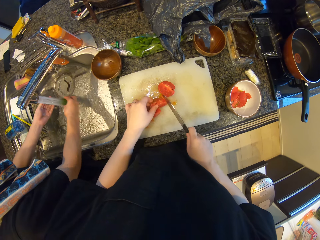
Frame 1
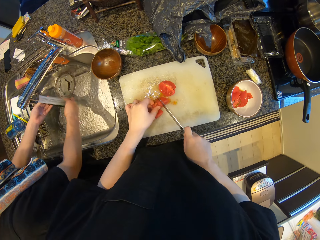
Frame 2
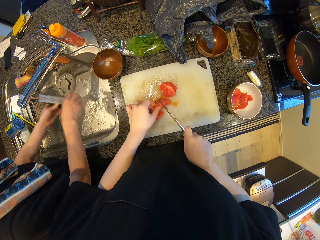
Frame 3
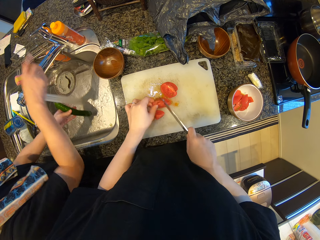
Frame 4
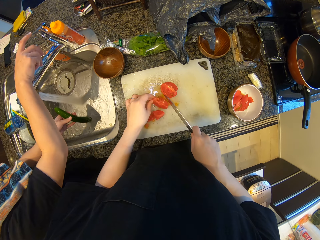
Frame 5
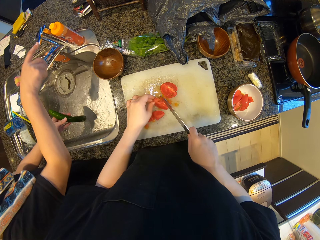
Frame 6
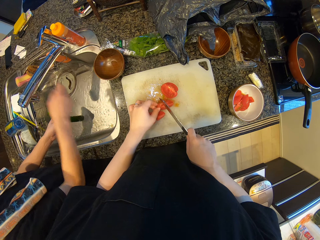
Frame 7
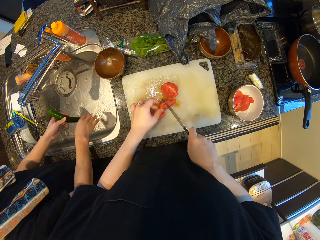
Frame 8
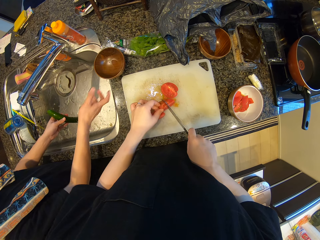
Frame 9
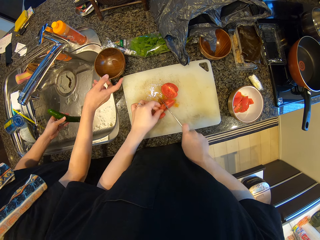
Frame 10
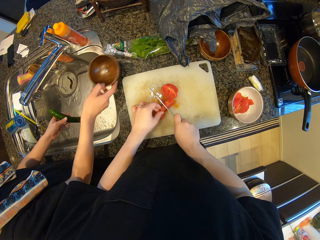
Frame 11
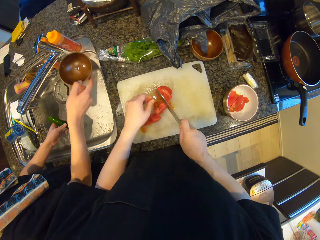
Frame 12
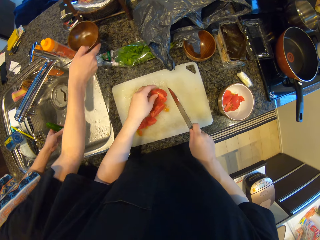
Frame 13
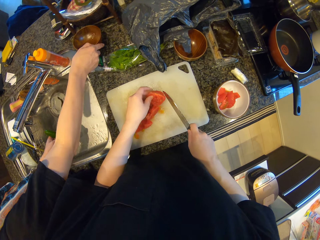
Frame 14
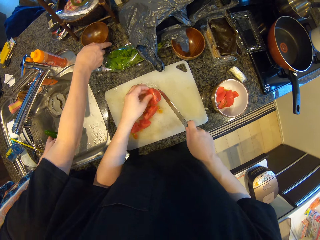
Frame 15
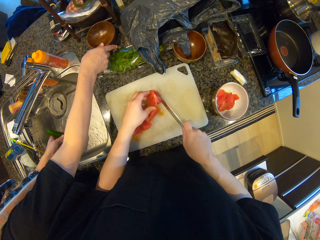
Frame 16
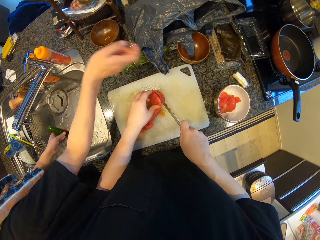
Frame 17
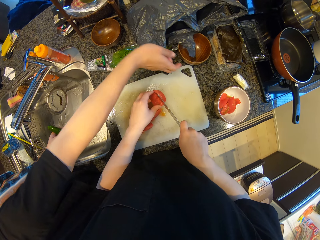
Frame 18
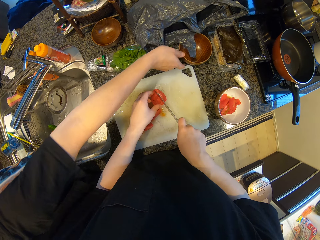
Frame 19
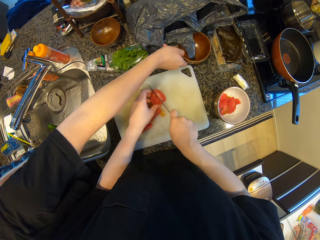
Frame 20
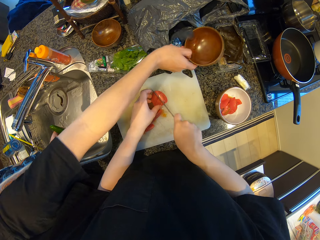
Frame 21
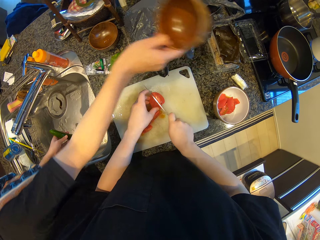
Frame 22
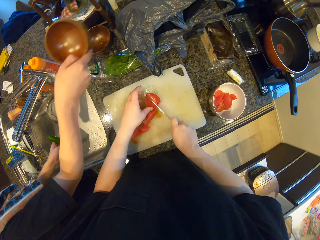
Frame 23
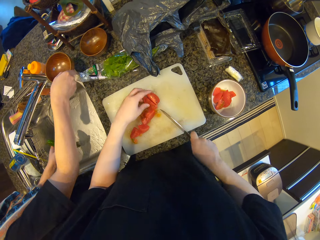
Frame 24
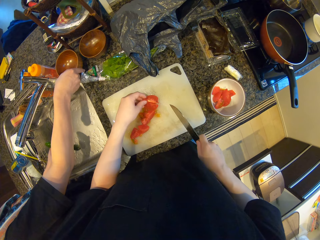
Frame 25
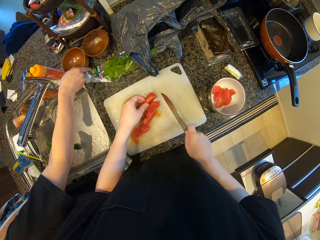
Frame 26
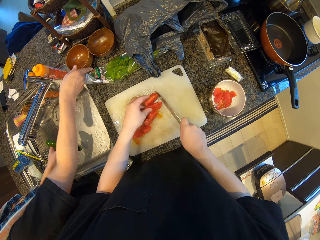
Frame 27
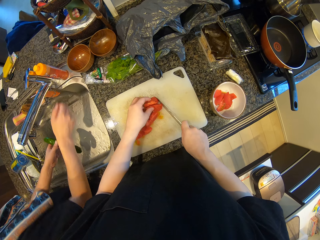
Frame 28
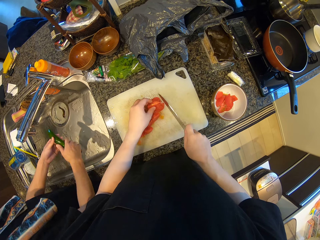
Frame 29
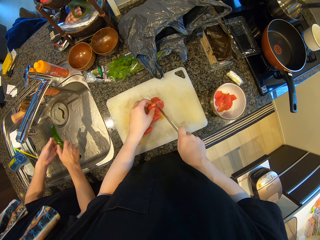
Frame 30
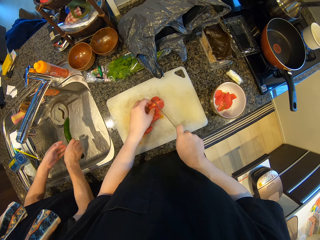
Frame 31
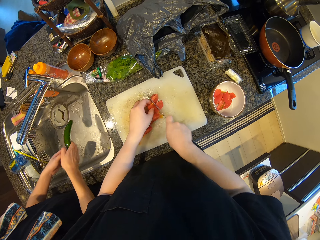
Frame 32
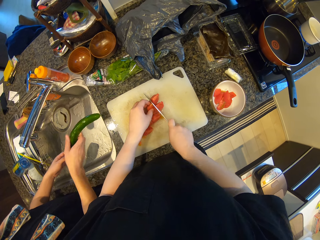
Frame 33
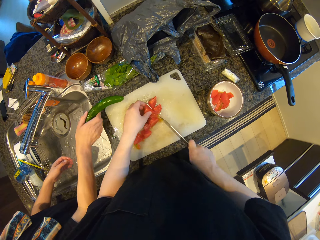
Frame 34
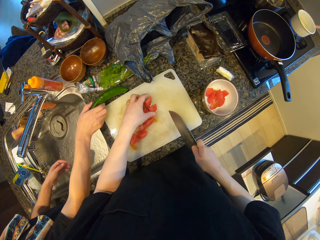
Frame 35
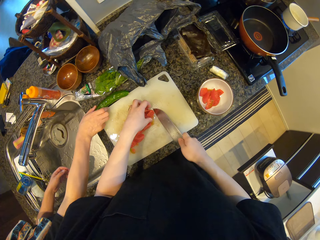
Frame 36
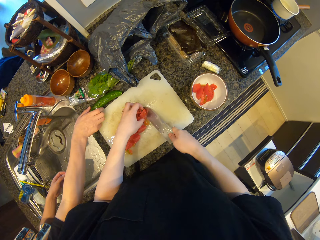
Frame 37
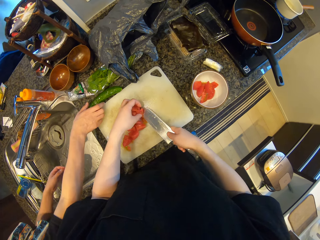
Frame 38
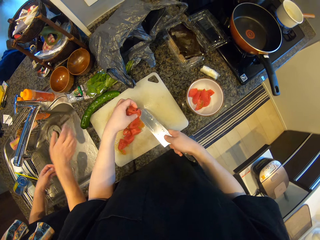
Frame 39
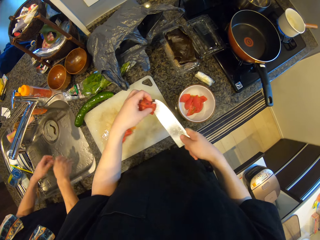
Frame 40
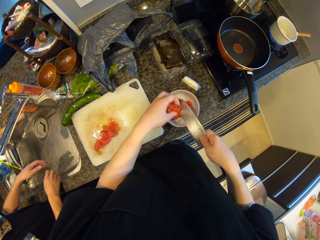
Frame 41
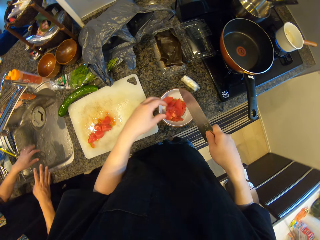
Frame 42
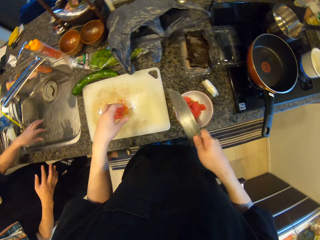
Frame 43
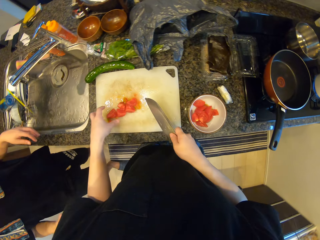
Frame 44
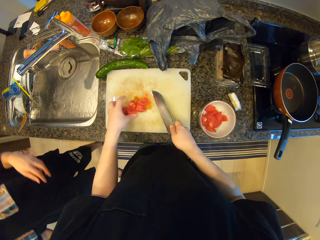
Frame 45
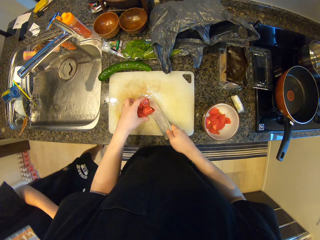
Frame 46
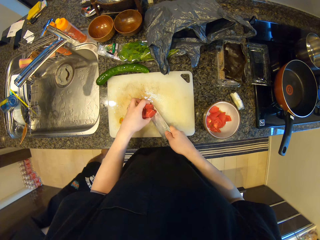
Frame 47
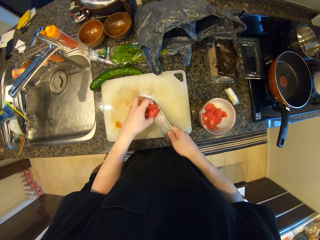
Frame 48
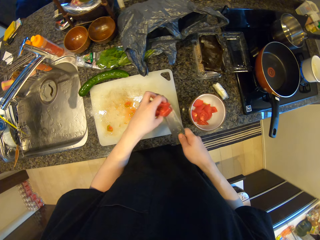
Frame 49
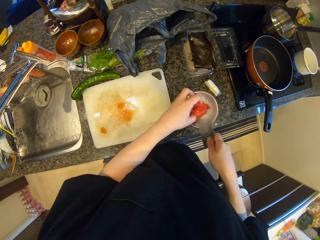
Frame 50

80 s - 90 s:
The camera wearer cuts the half of the tomato with the knife. A man closes the tap with his right hand. The man moves the bowl on the counter with his right hand. The camera wearer holds the other half of the tomato with his left hand. He cuts the other half of the tomato with the knife. The man moves another bowl on the counter with his right hand. The camera wearer cuts the other half of the tomato with the knife. The man drops the cucumber on the counter. The camera wearer packs the sliced tomatoes from the chopping board. He puts the cucumber on the sink. He drops the sliced tomatoes in the other bowl. He packs the sliced tomatoes from the chopping board.

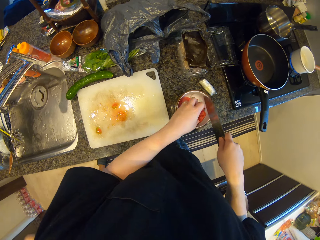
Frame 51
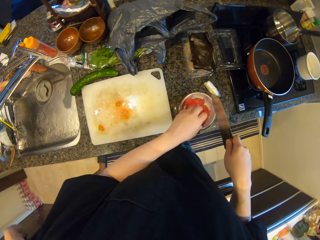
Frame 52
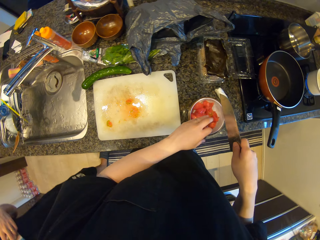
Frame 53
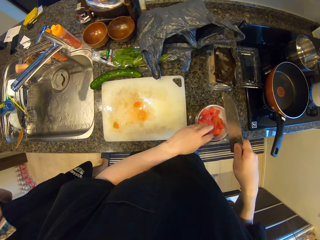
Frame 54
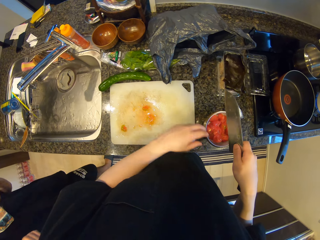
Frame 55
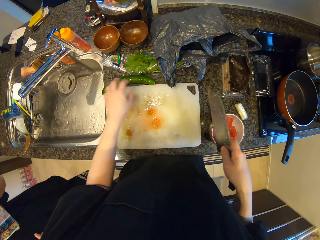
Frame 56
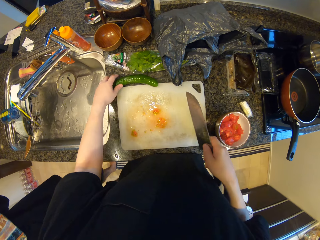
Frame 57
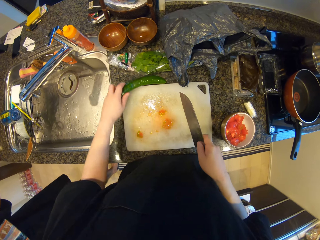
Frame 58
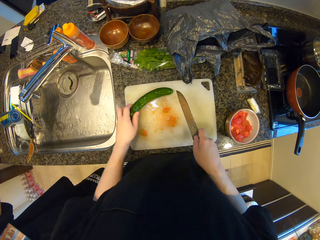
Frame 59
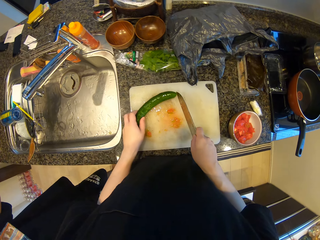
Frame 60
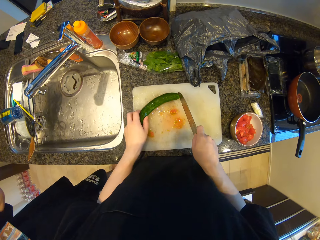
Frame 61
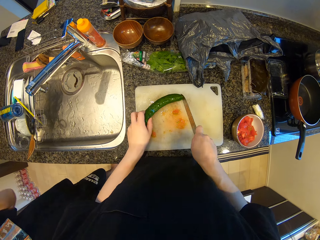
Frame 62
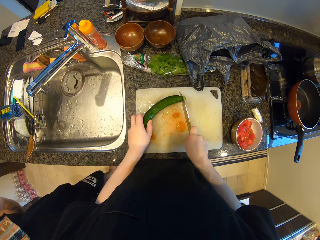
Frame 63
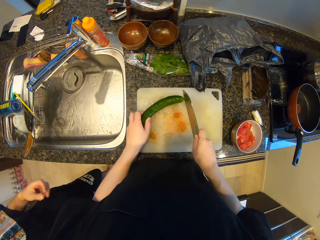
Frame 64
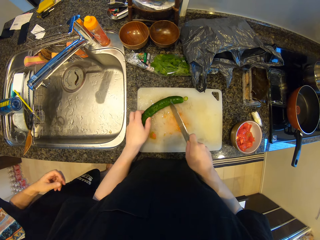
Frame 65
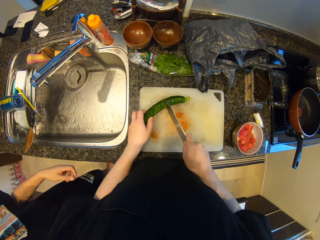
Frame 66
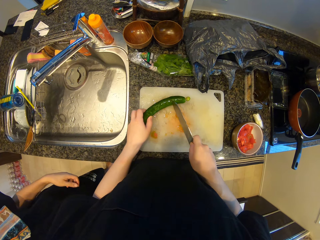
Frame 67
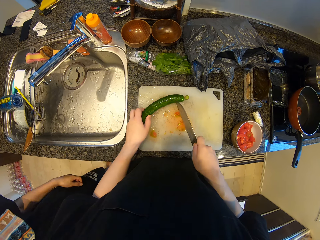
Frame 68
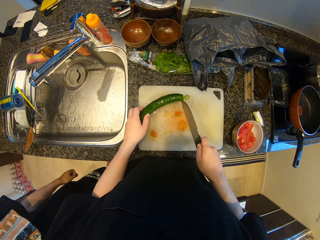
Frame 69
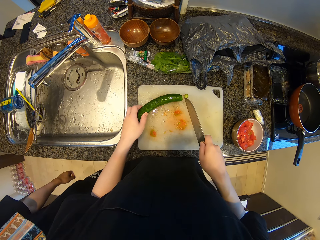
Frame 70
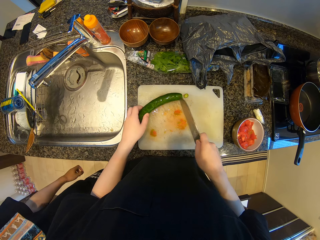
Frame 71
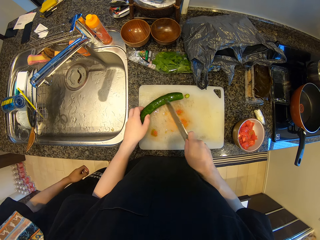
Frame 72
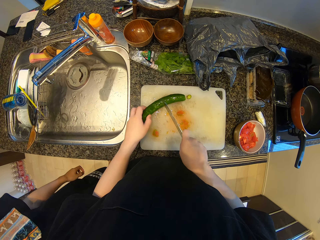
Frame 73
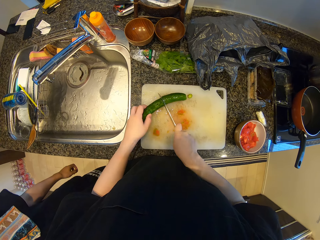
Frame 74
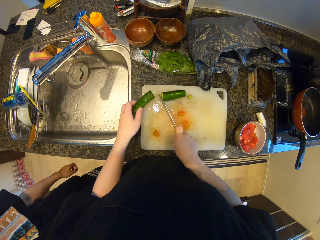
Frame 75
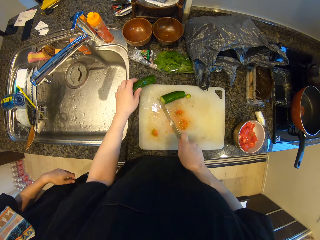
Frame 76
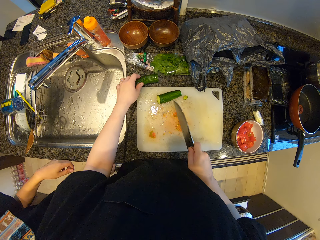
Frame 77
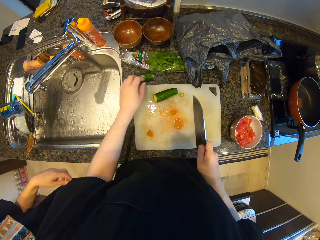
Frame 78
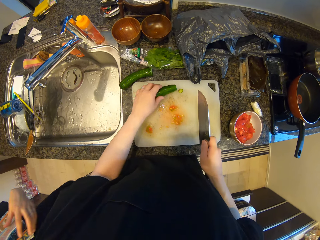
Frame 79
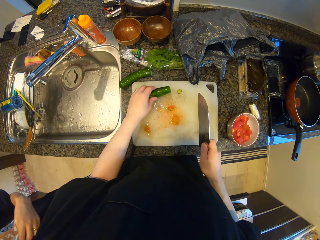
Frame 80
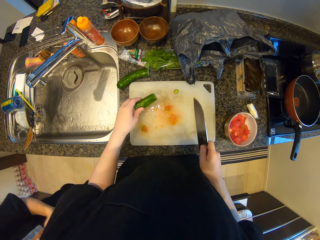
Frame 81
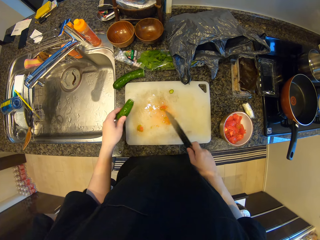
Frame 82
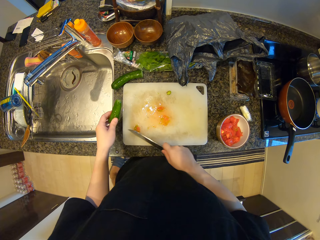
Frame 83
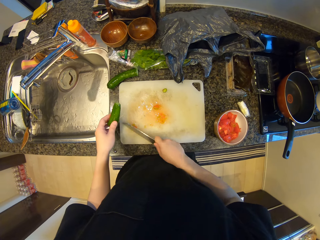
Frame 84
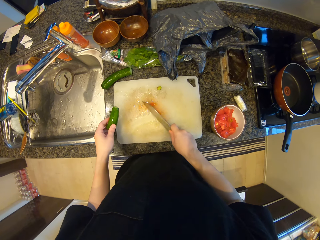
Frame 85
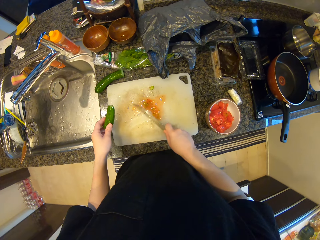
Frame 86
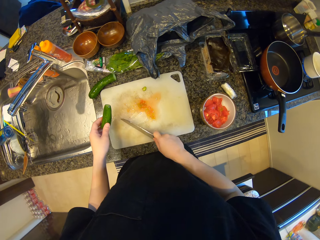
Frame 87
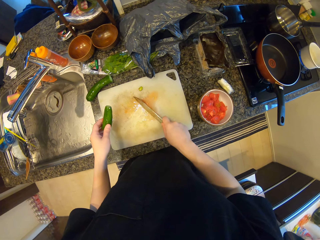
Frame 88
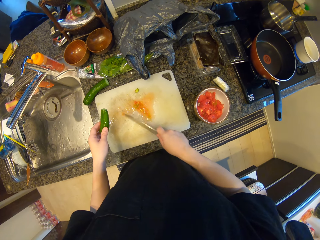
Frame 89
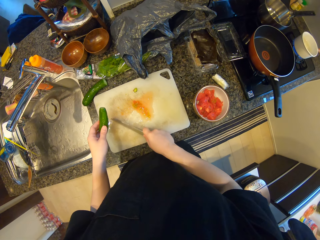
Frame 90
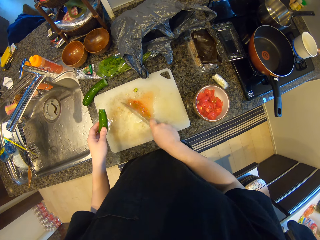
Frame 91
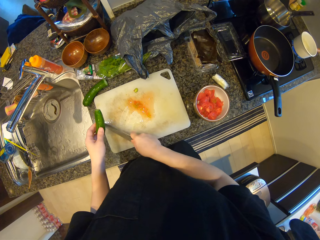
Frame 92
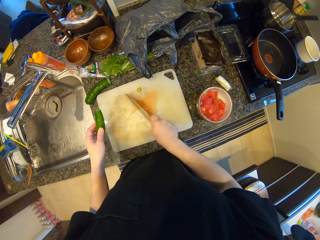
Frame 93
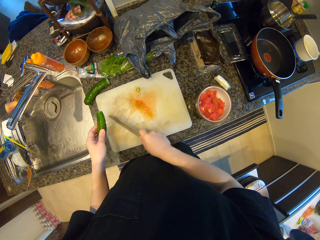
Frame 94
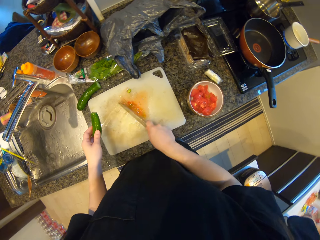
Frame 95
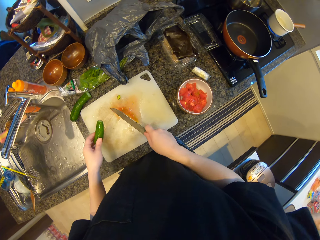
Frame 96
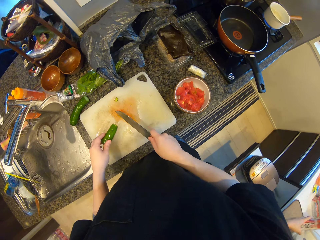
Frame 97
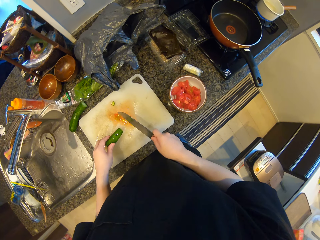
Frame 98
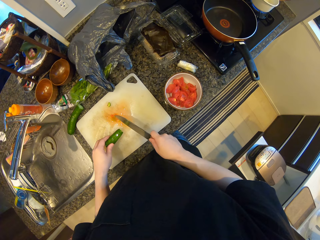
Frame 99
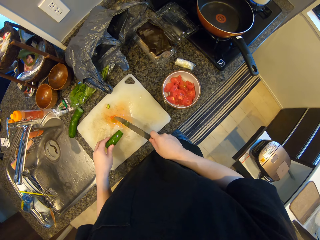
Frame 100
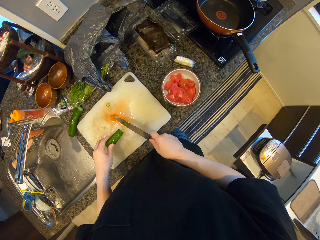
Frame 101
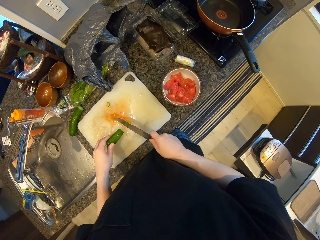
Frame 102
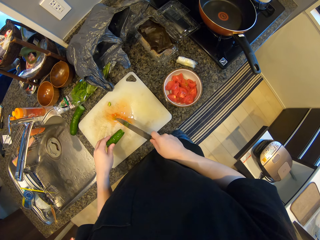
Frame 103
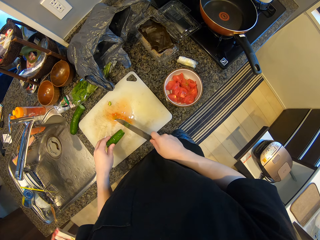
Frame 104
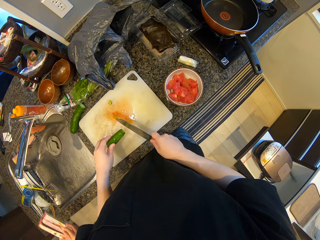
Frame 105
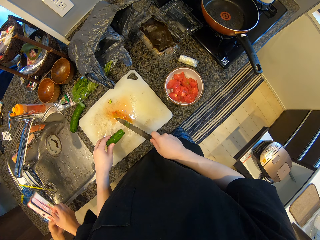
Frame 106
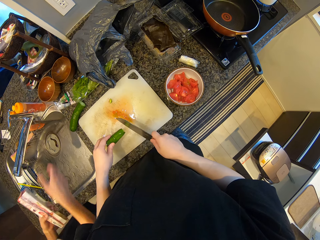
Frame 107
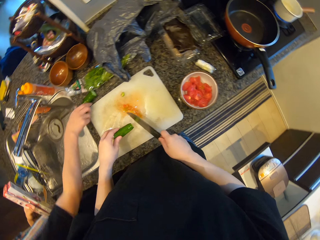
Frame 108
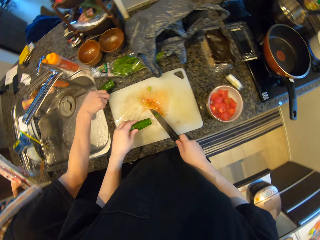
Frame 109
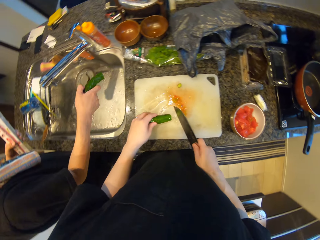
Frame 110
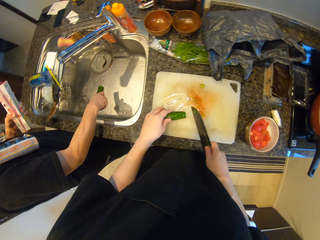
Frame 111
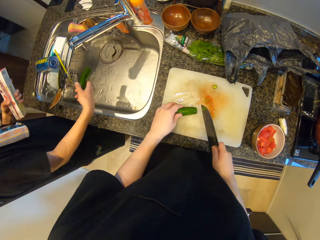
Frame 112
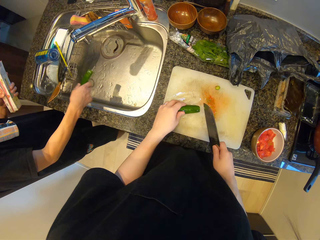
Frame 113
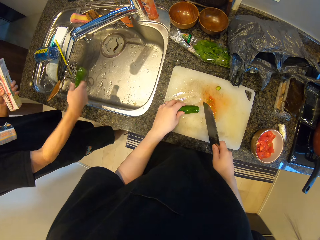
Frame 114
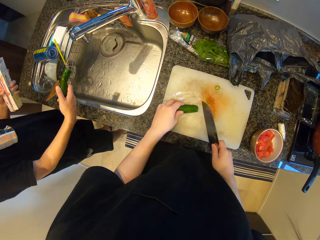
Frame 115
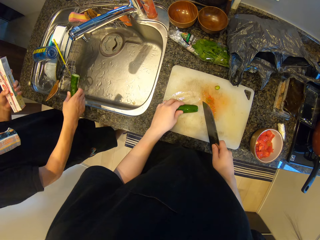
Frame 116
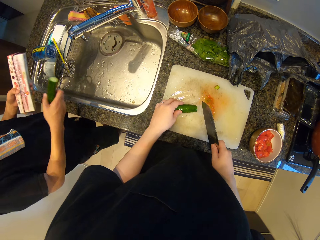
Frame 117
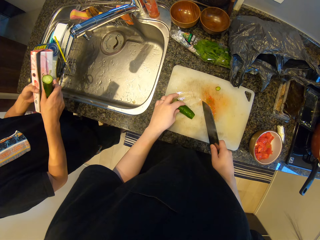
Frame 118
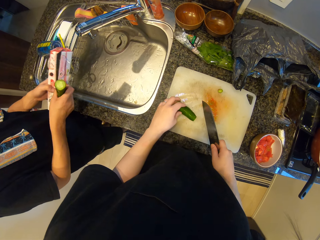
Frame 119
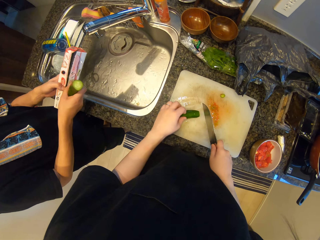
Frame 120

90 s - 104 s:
The camera wearer drops the sliced tomatoes in the other bowl. He picks the cucumber from the counter with his left hand. He cuts the cucumber with the knife. He cuts the cucumber in half with the knife. He drops half of the cucumber on the counter. He picks the other half of the cucumber from the chopping board with his left hand. He scrapes the surface of the chopping board with the knife. He drops the other half of the cucumber on the chopping board. A man picks the half of the cucumber from the counter with his right hand.
